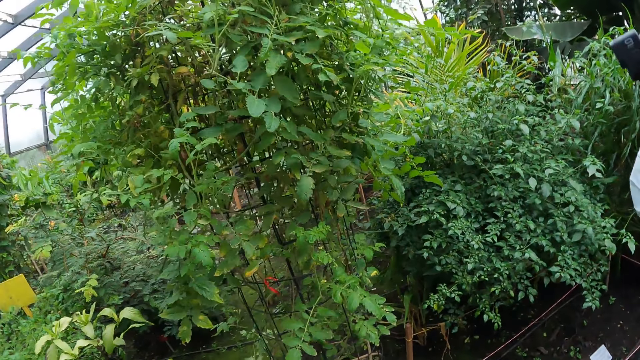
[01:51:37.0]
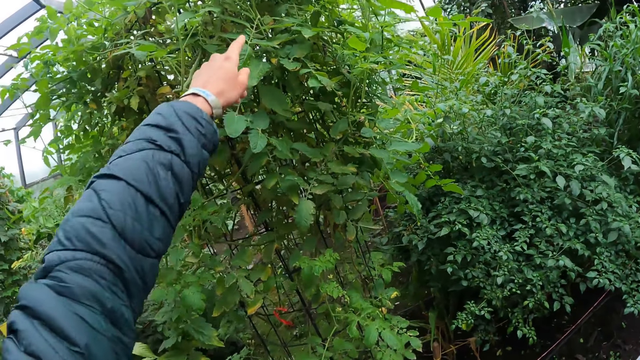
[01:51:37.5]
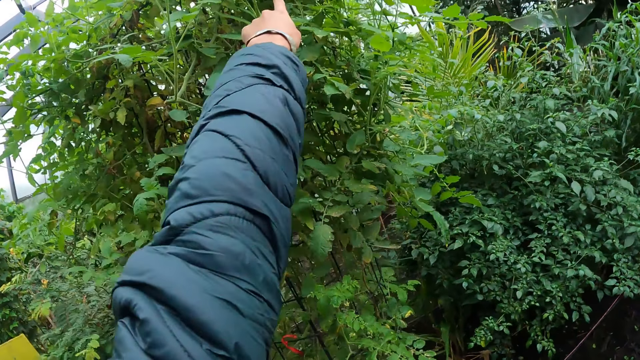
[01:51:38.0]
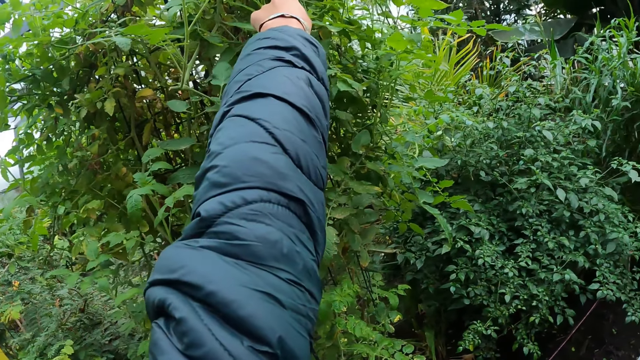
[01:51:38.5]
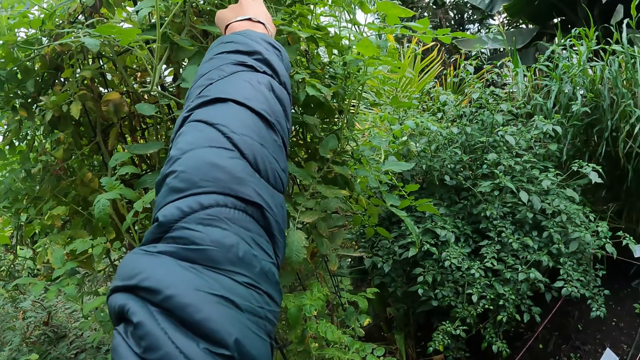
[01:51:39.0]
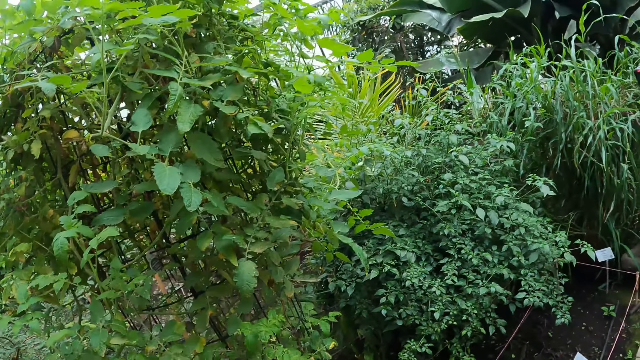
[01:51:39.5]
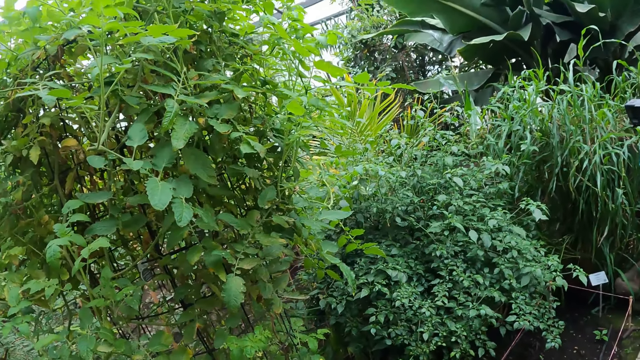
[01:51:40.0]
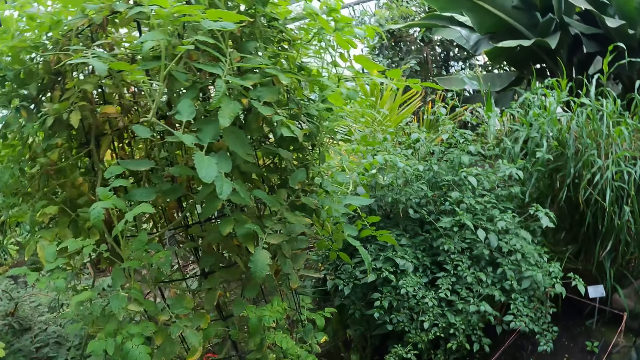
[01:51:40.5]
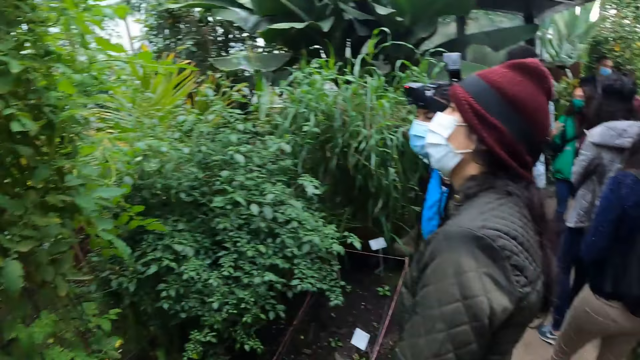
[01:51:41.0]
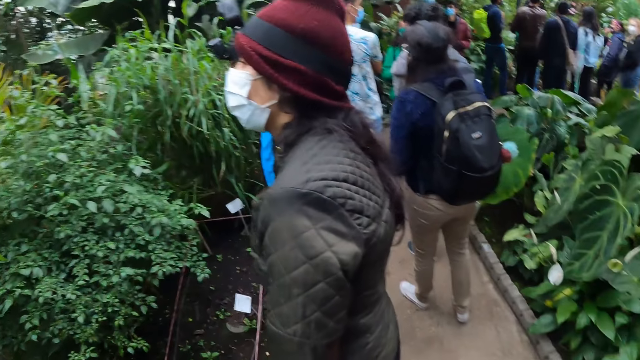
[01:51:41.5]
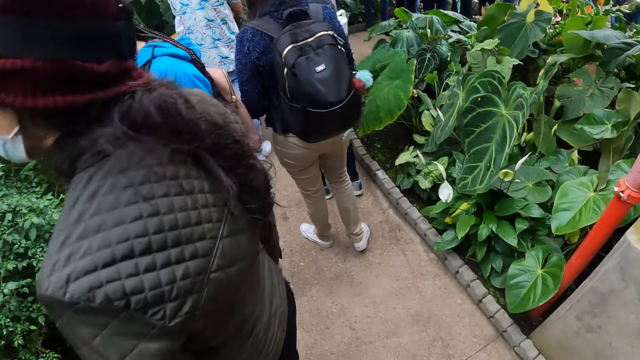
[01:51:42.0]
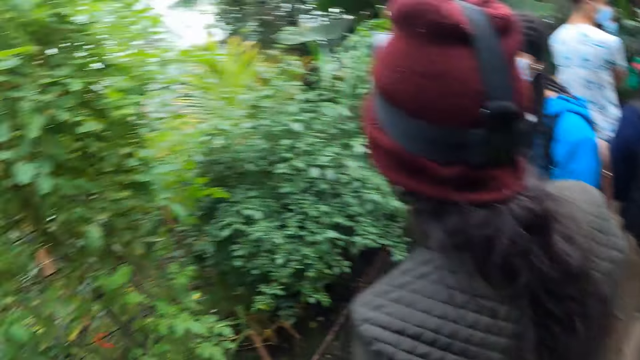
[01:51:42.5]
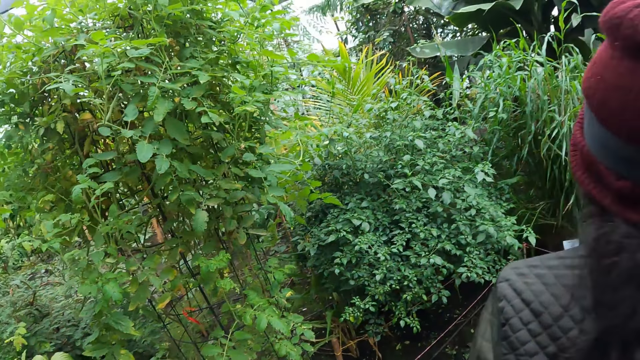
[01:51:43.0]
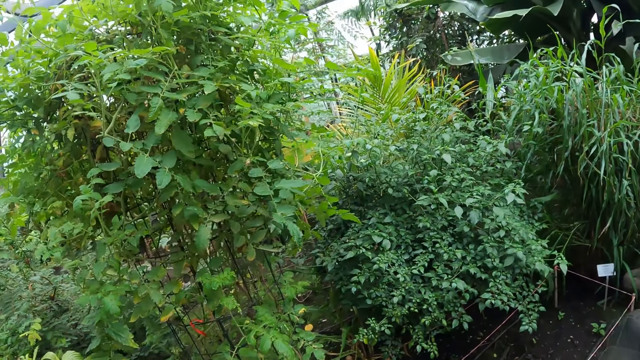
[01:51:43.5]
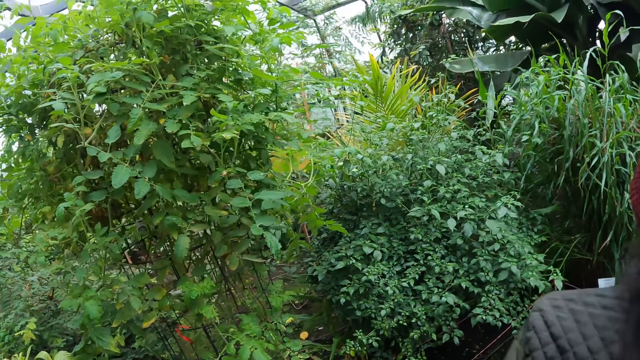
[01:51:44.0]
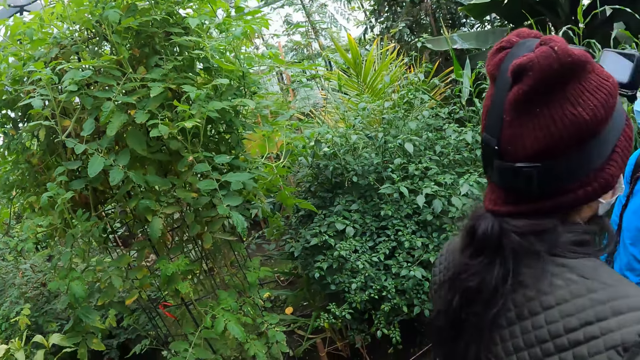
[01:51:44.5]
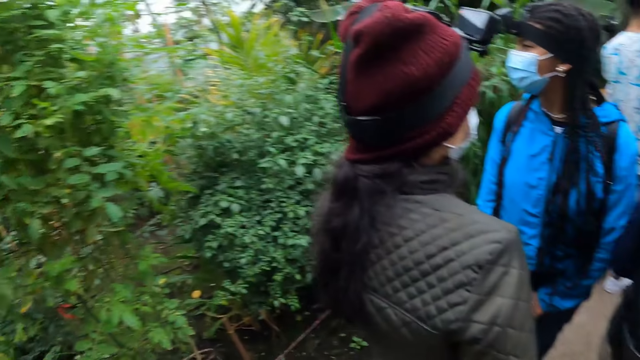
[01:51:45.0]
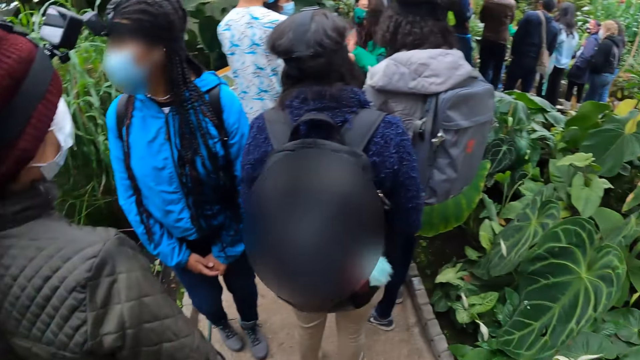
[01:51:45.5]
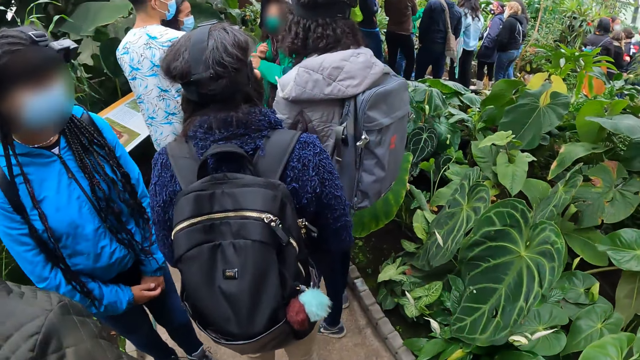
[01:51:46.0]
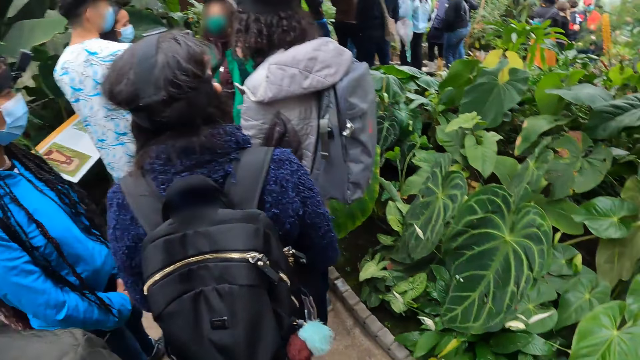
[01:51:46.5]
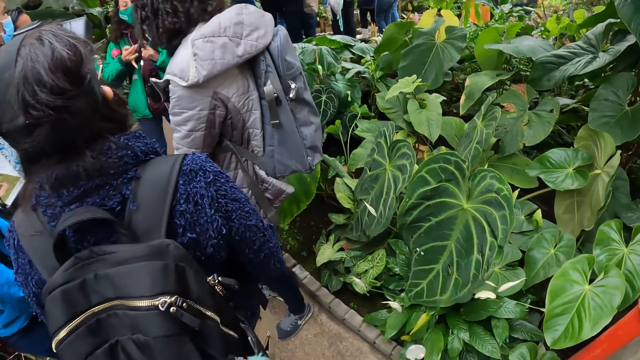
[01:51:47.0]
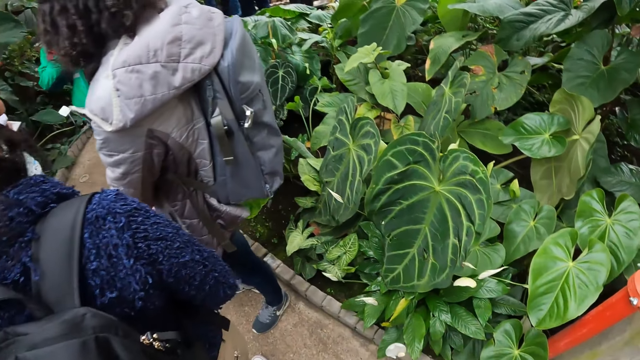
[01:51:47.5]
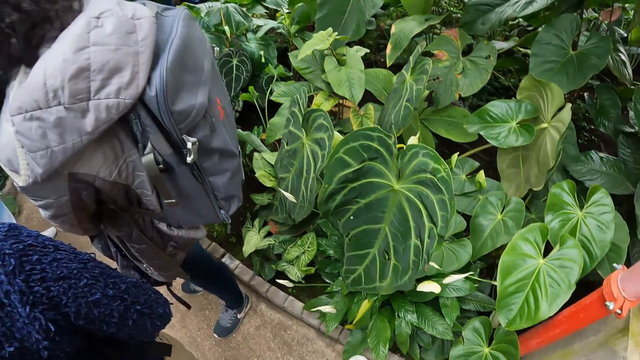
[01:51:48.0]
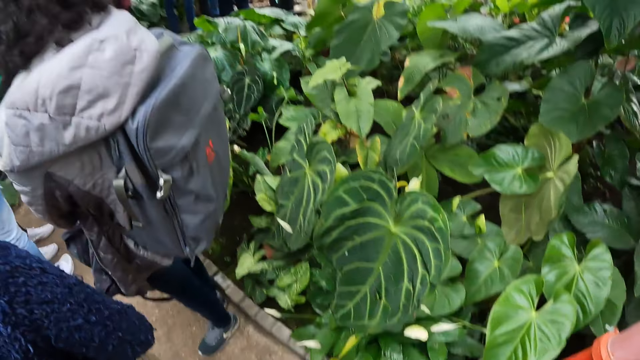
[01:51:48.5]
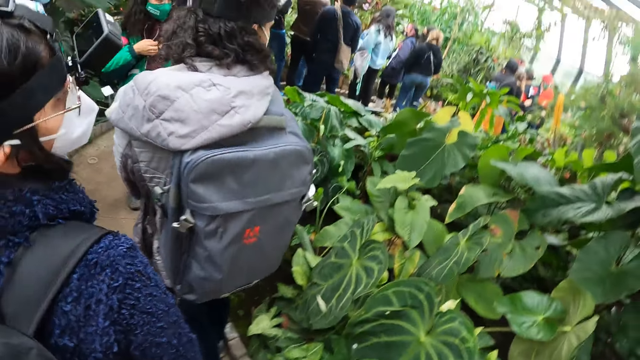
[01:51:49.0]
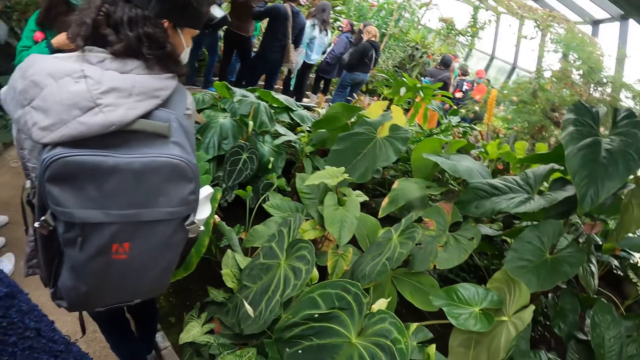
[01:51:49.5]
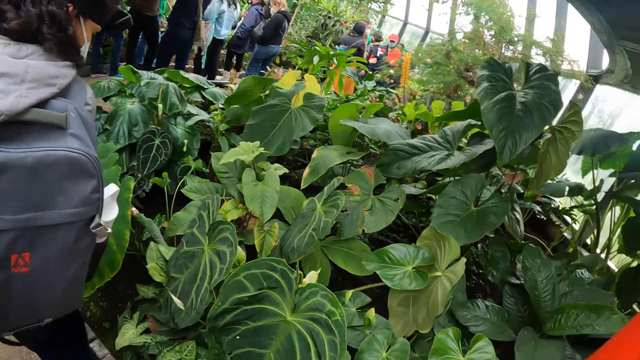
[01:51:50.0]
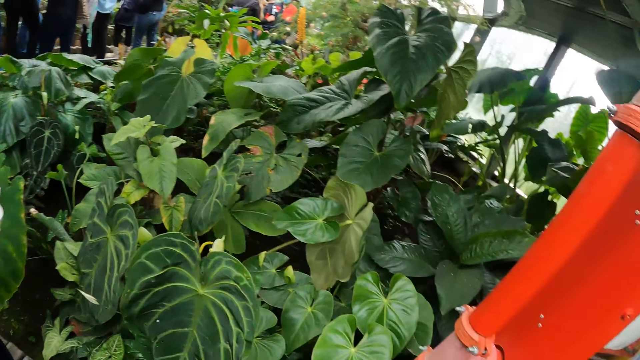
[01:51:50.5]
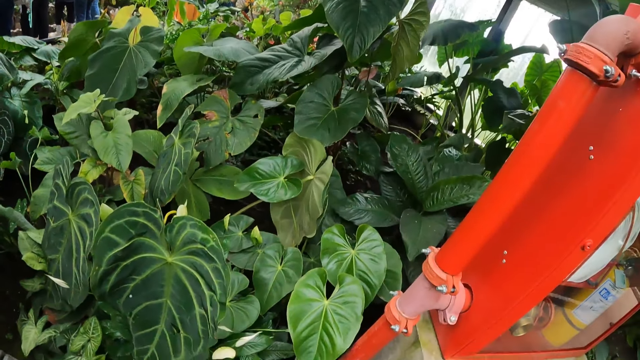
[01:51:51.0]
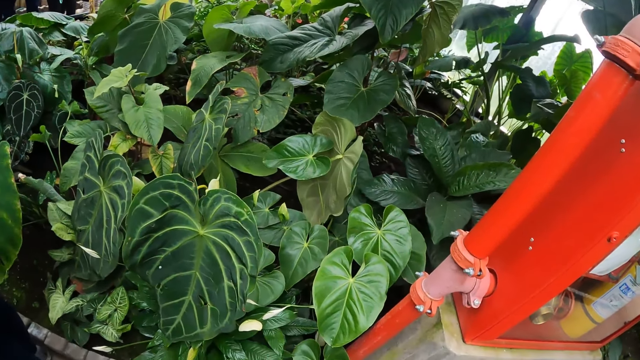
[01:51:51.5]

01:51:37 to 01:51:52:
The camera wearer interacts with a woman. They point at the plants. They look around the field. Another lady raises her hand. The other woman interacts with the group of people. The camera wearer looks around the field.

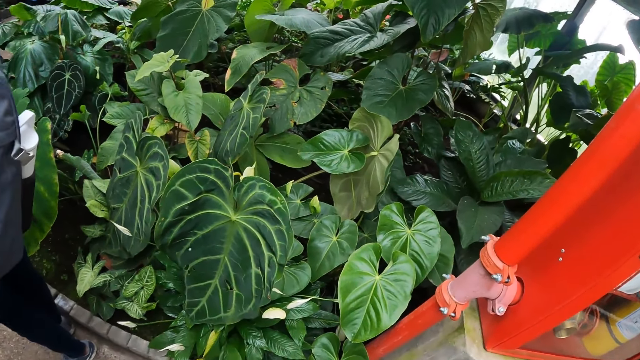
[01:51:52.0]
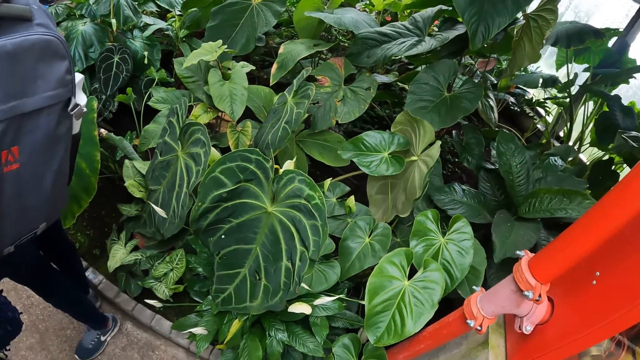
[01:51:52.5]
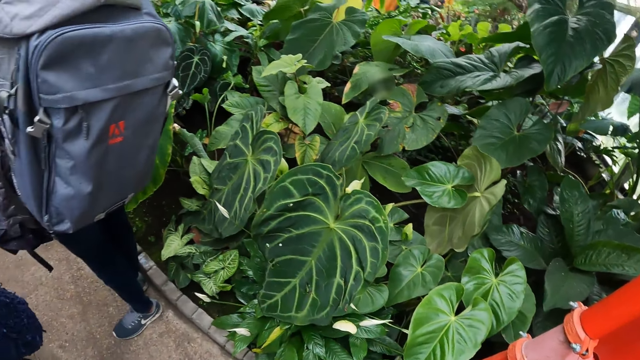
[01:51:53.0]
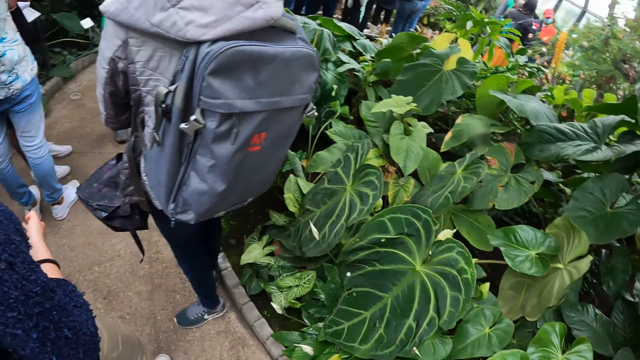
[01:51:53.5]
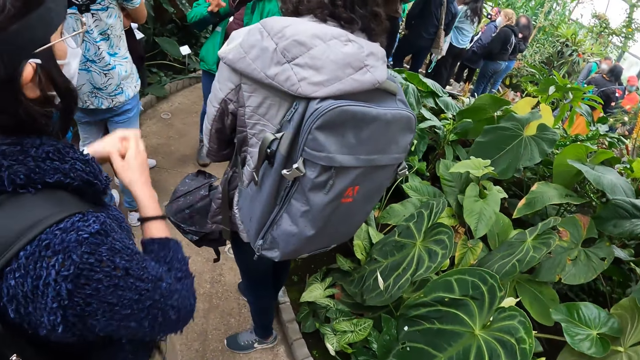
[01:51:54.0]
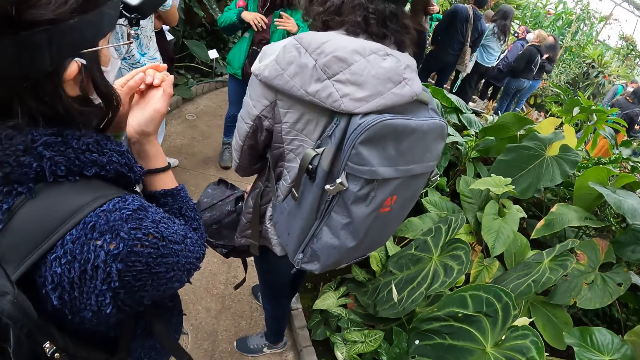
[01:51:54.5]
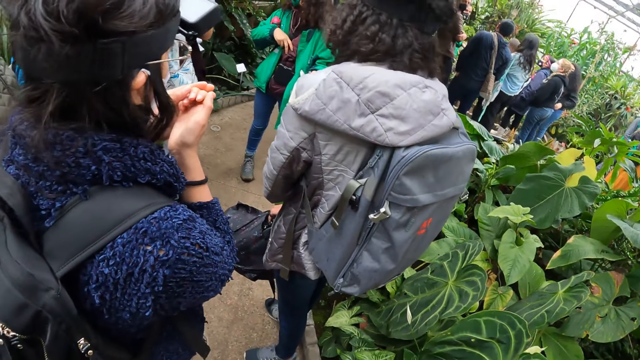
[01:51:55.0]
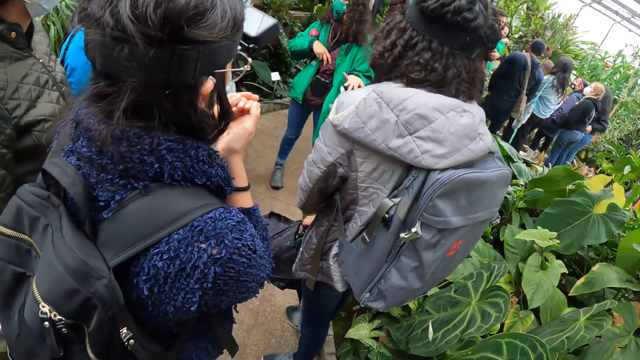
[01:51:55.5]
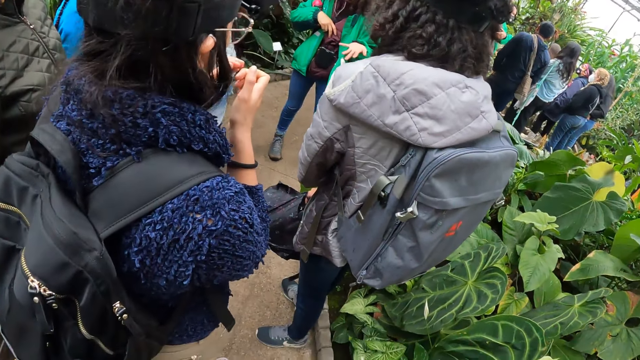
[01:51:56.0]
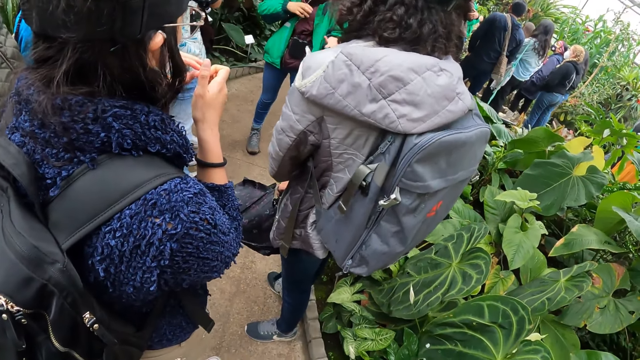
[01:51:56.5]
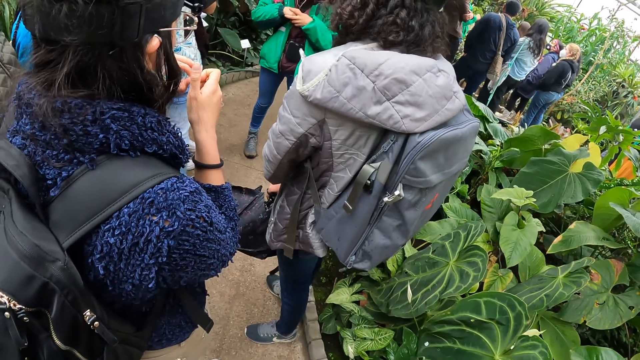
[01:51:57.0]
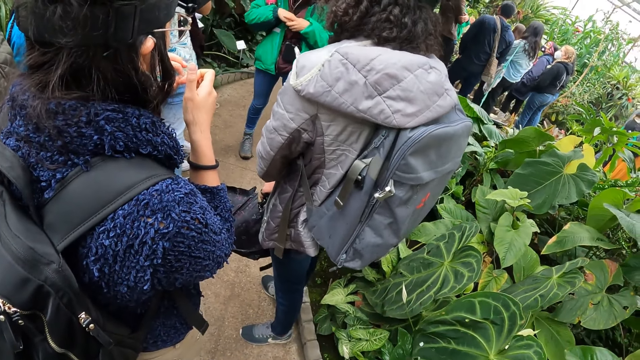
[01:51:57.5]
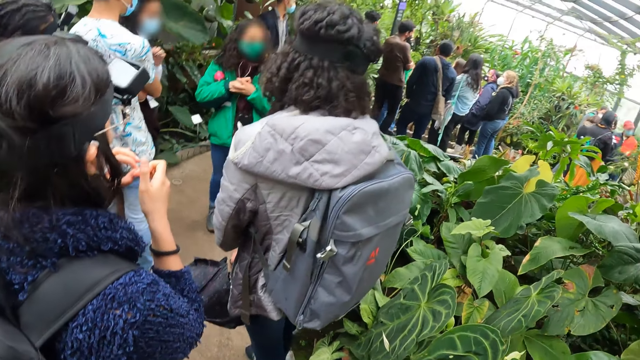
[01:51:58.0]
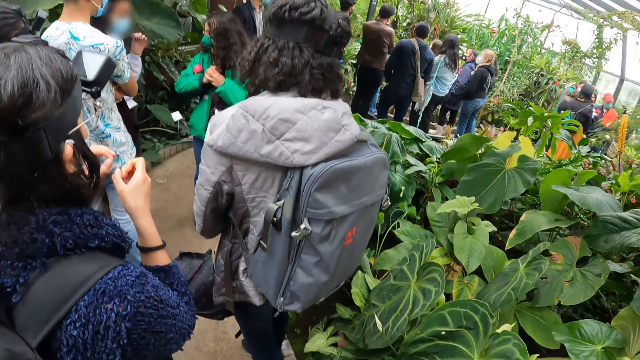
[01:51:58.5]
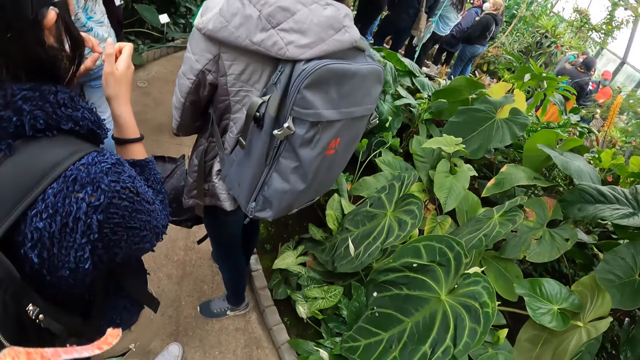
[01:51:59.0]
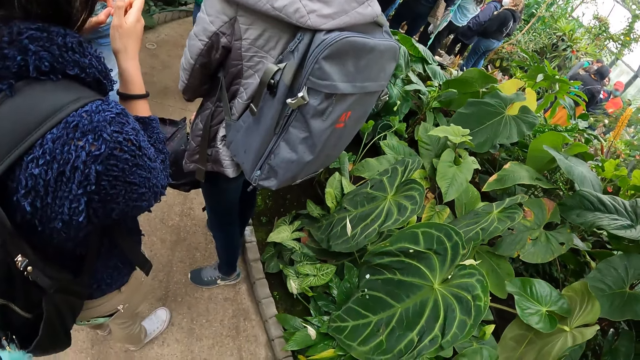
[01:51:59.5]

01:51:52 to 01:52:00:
A lady looks at her fingers.
